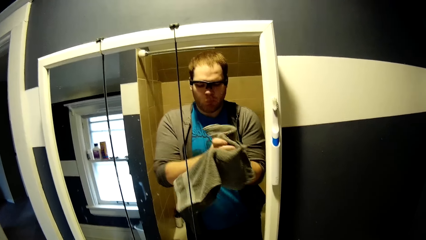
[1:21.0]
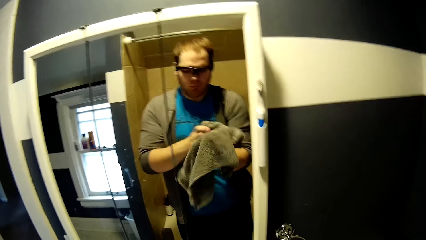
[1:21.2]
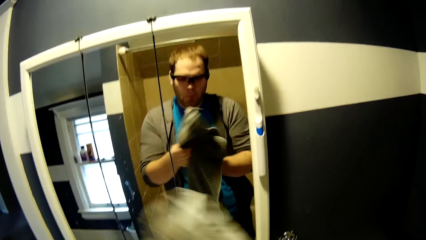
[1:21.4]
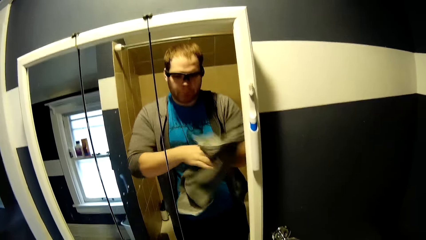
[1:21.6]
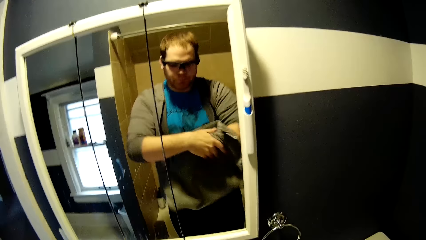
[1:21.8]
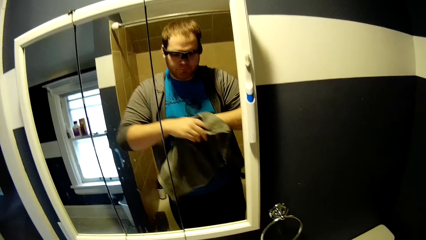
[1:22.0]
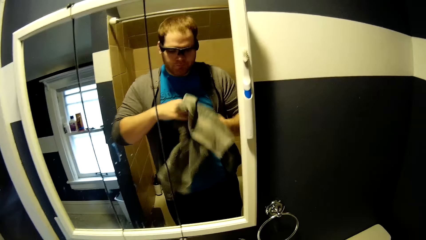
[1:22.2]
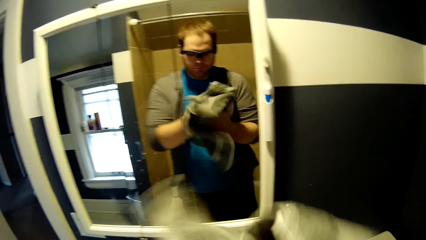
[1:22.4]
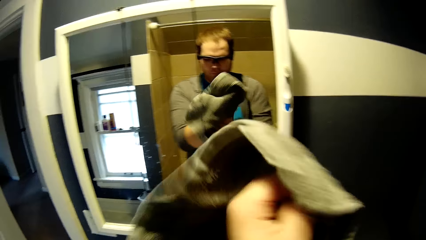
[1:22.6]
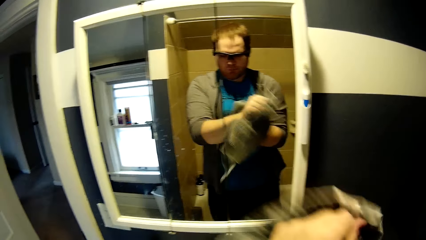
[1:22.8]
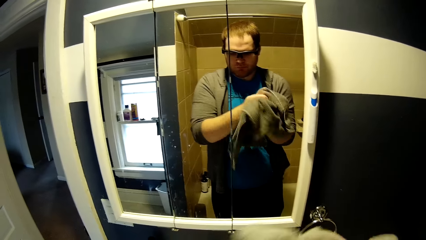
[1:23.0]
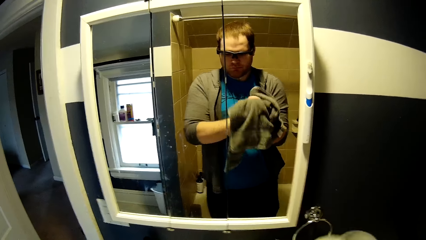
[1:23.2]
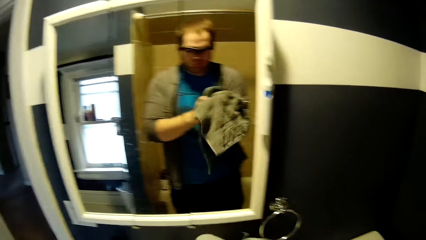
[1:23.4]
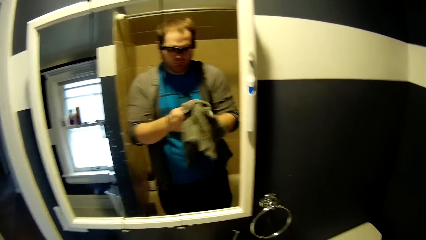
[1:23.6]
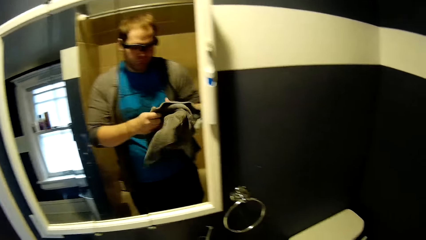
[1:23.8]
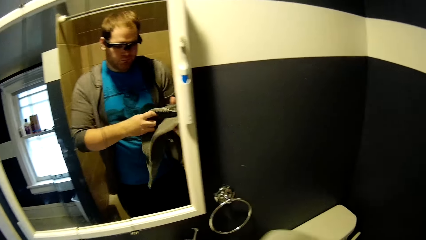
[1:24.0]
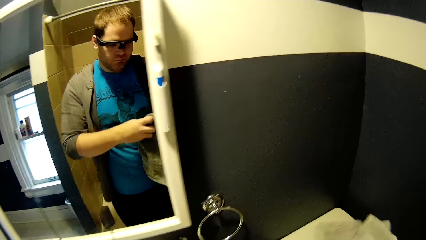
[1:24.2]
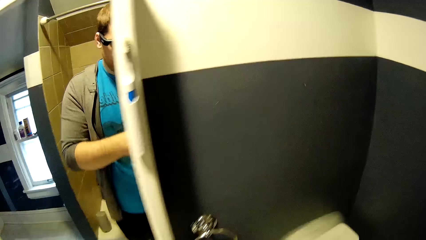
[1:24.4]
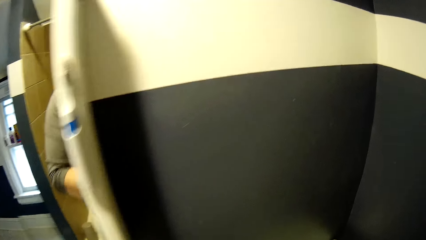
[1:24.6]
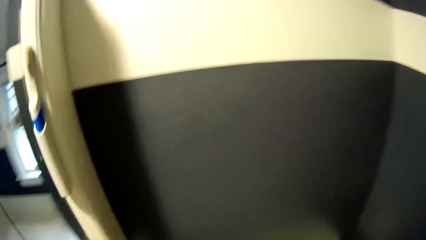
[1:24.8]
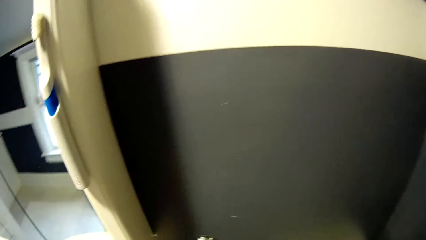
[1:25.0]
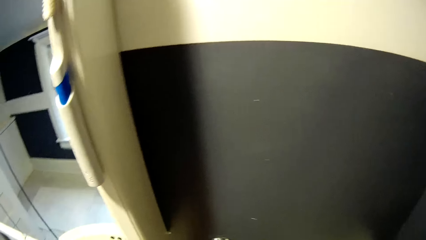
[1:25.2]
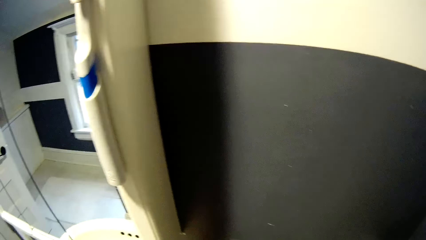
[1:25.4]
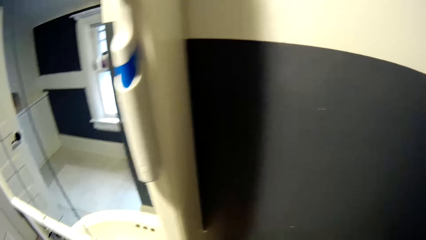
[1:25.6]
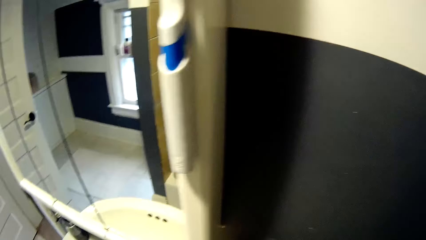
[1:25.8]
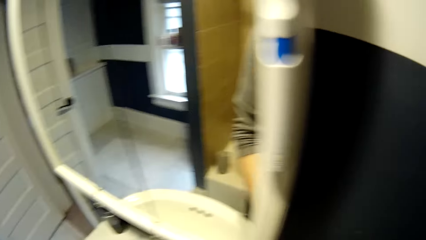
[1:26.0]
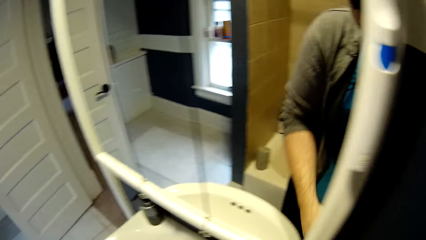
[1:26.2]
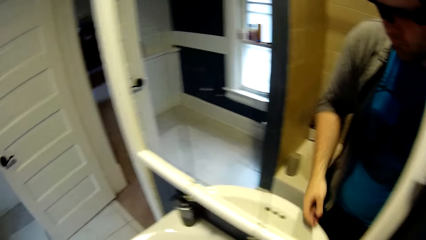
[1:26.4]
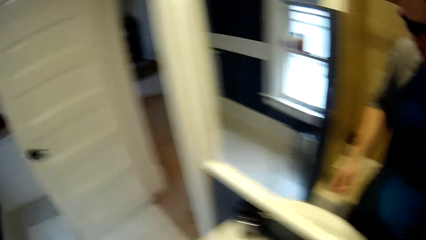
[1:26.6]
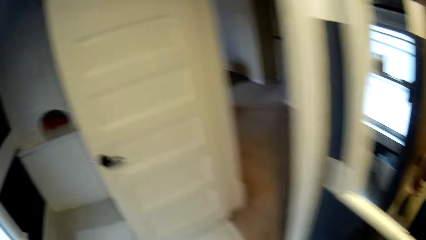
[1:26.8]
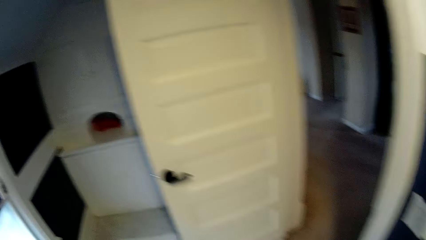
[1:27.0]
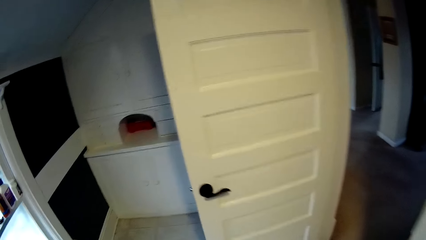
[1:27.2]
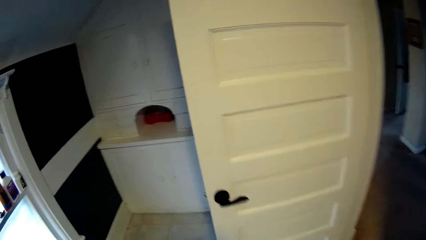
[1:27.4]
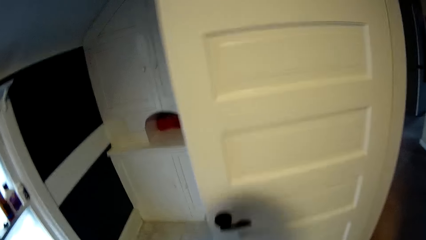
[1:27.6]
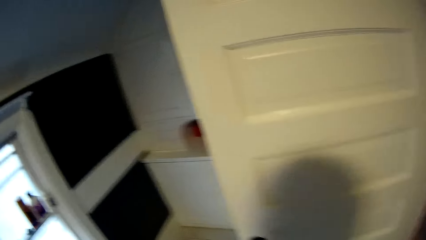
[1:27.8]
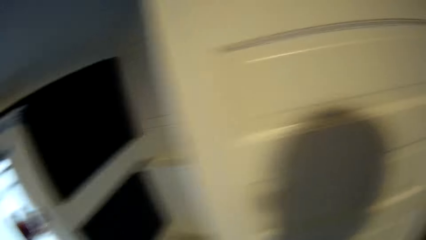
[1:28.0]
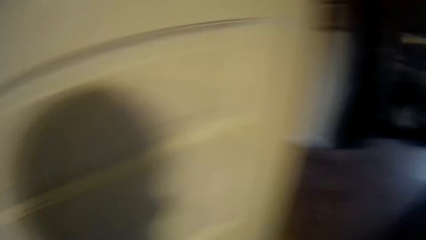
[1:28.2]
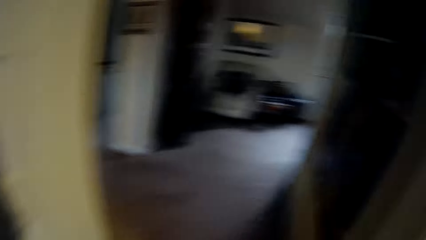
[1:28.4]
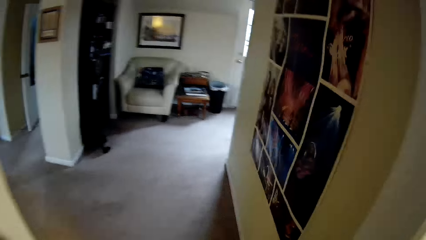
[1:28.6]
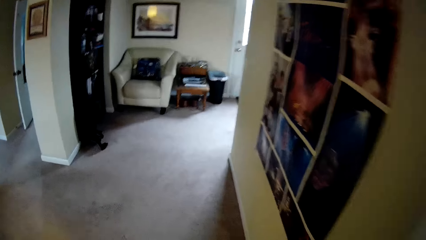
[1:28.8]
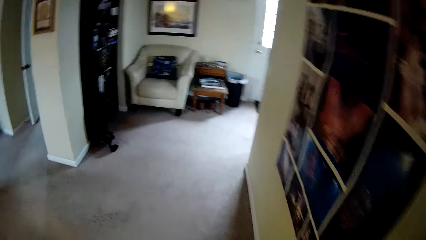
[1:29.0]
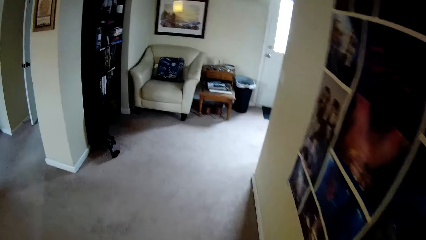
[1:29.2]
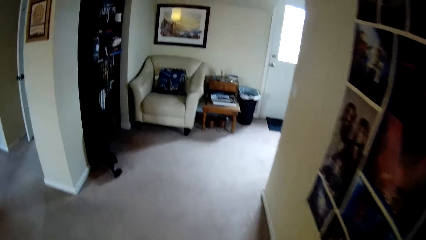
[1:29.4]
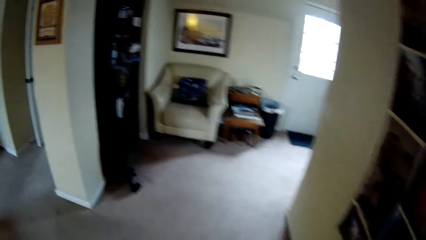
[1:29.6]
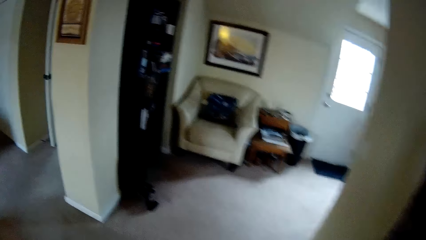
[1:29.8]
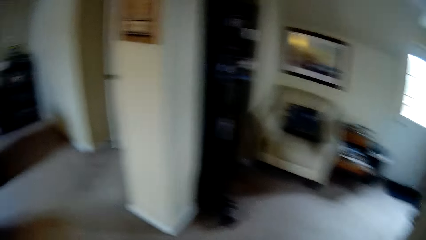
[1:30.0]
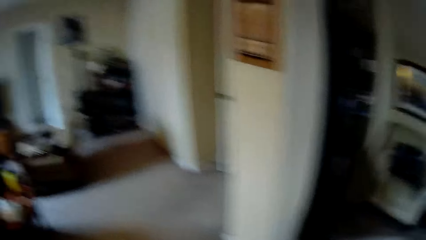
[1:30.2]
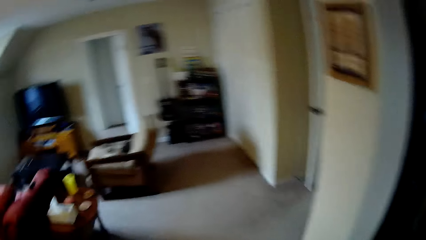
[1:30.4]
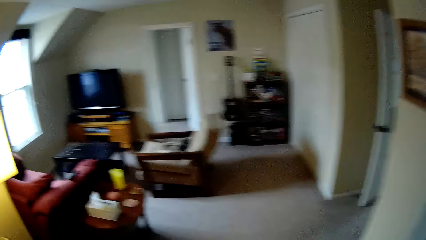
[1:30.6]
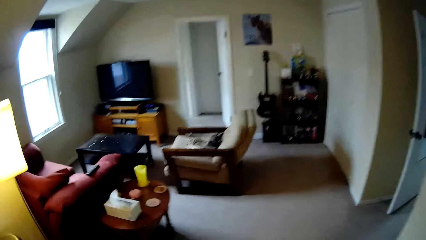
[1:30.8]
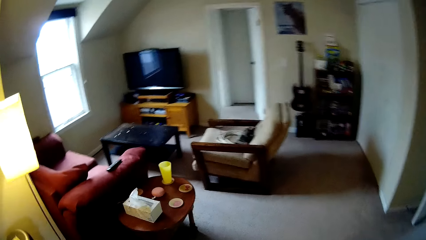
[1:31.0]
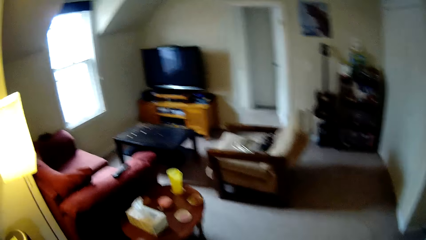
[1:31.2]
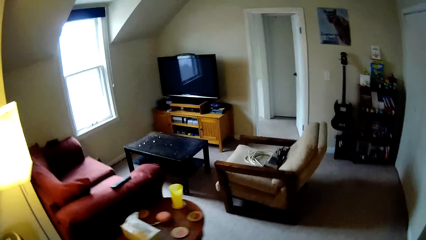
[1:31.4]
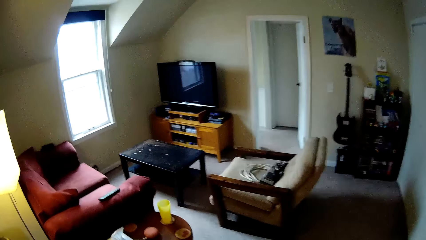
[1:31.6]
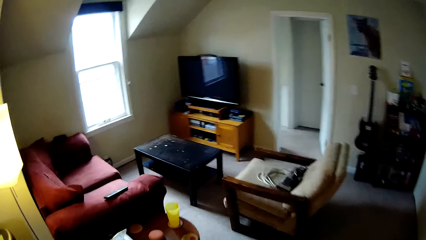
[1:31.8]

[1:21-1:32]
The camera wearer puts down the towel. They walk in the room, look around and walk out of the room. They walk into another room. They walk in the house.
